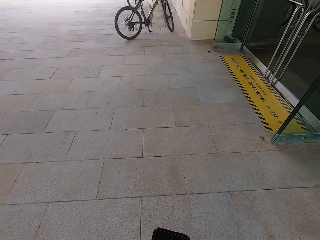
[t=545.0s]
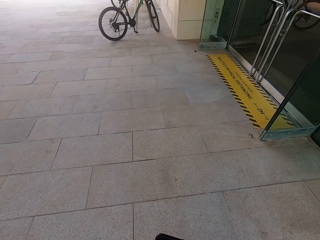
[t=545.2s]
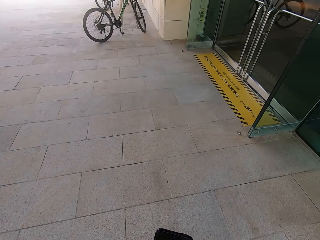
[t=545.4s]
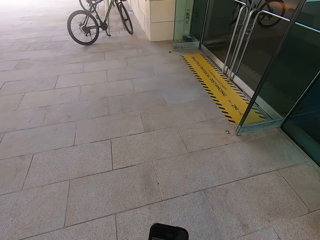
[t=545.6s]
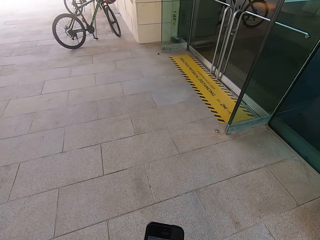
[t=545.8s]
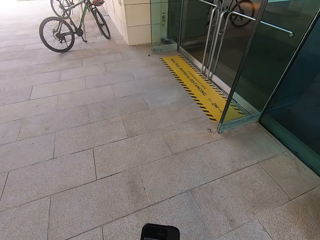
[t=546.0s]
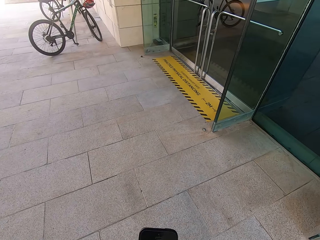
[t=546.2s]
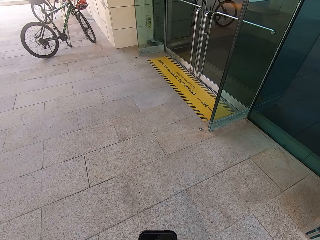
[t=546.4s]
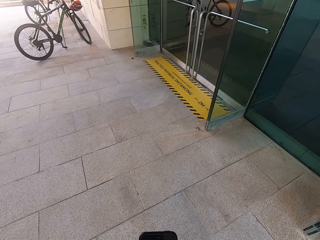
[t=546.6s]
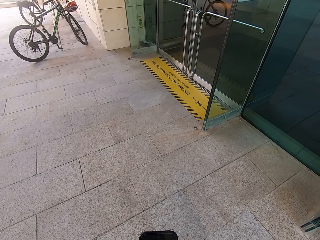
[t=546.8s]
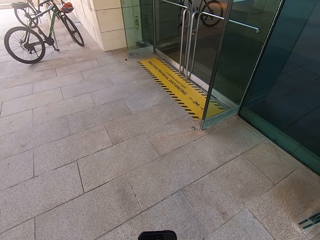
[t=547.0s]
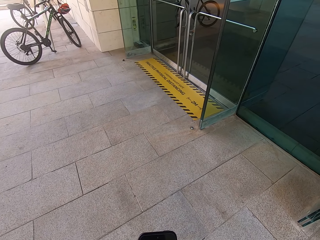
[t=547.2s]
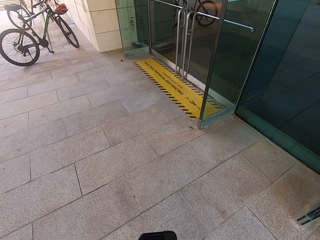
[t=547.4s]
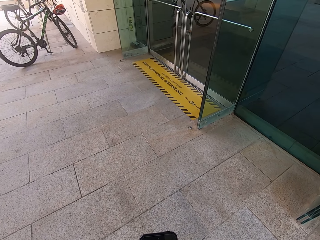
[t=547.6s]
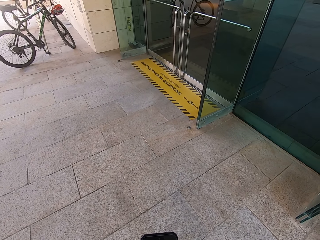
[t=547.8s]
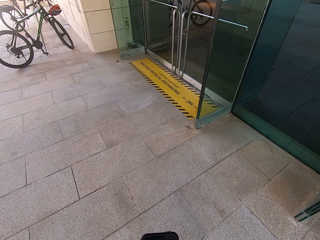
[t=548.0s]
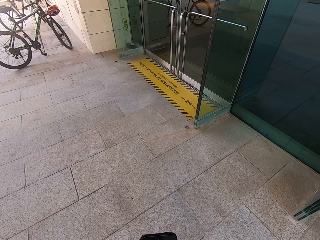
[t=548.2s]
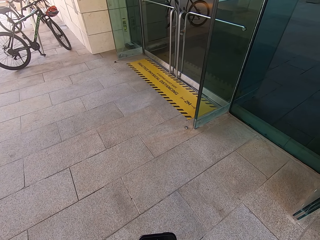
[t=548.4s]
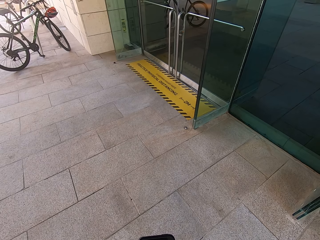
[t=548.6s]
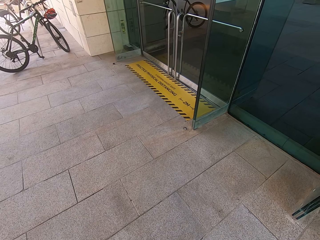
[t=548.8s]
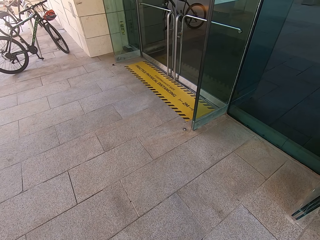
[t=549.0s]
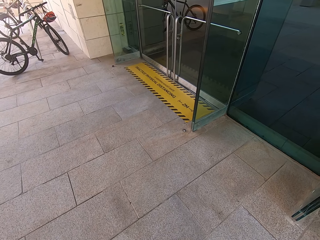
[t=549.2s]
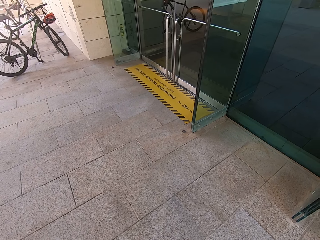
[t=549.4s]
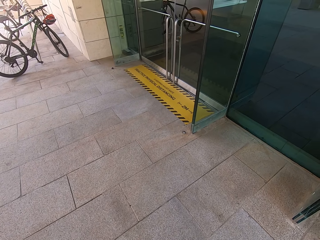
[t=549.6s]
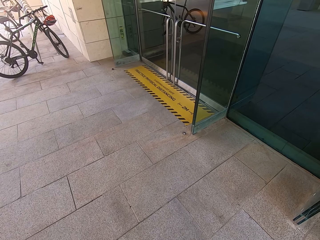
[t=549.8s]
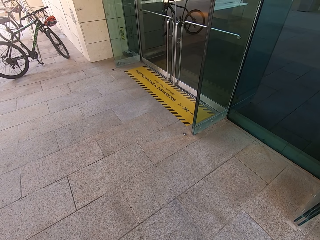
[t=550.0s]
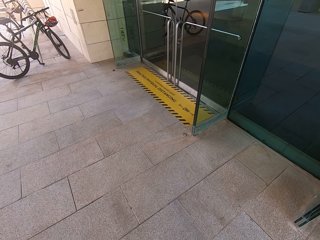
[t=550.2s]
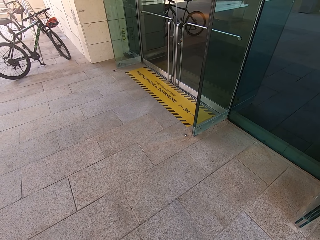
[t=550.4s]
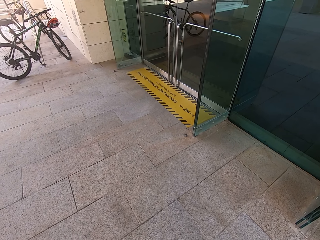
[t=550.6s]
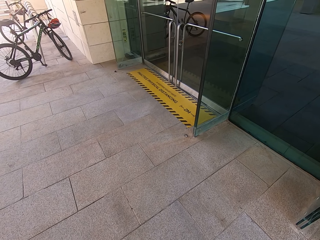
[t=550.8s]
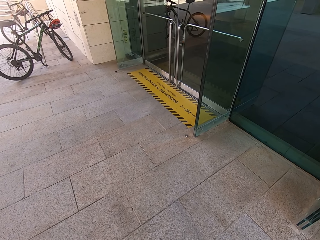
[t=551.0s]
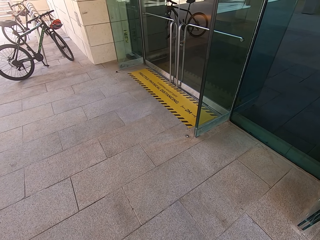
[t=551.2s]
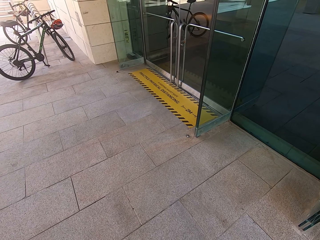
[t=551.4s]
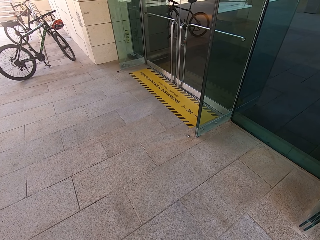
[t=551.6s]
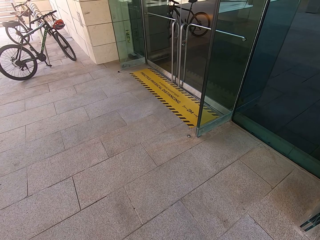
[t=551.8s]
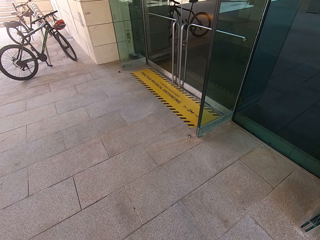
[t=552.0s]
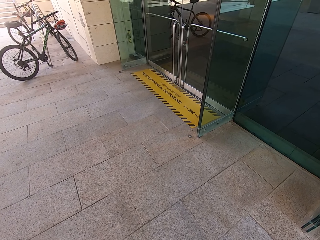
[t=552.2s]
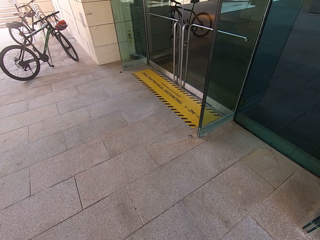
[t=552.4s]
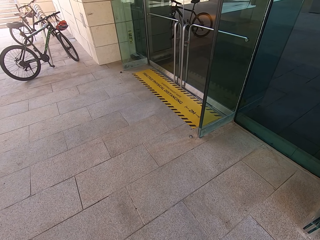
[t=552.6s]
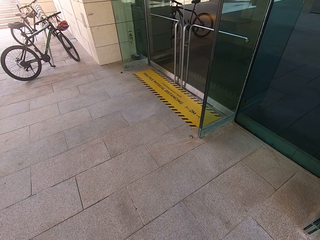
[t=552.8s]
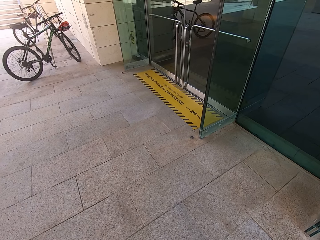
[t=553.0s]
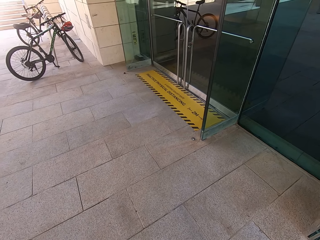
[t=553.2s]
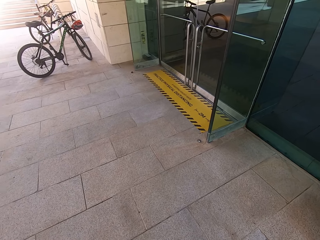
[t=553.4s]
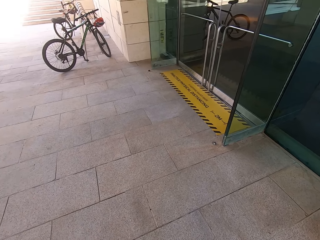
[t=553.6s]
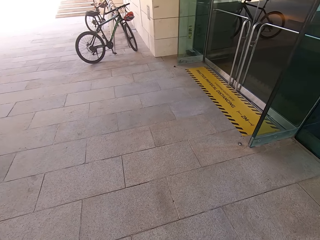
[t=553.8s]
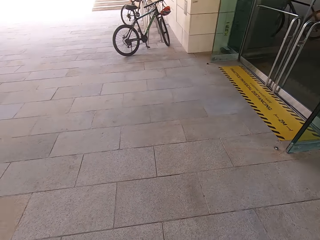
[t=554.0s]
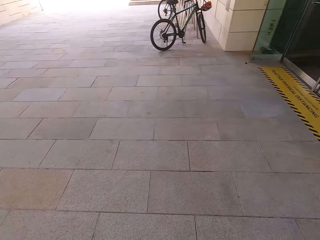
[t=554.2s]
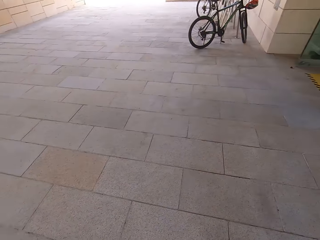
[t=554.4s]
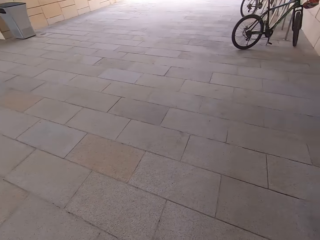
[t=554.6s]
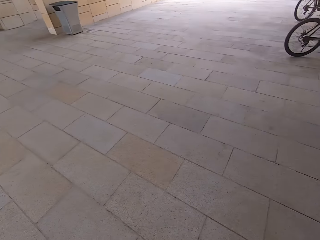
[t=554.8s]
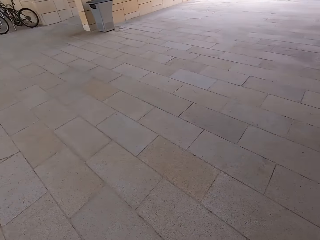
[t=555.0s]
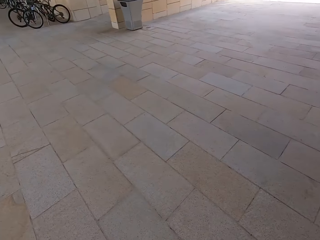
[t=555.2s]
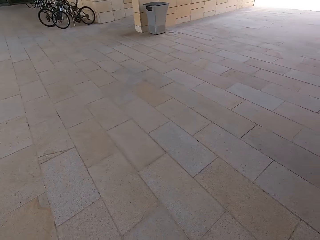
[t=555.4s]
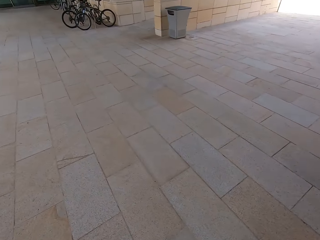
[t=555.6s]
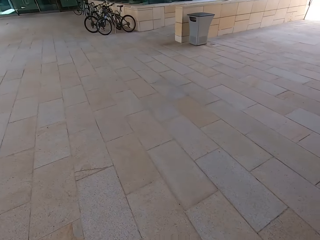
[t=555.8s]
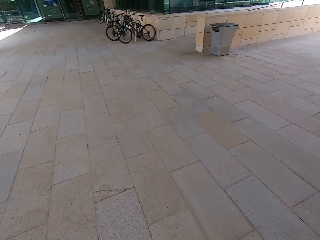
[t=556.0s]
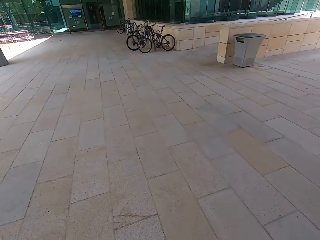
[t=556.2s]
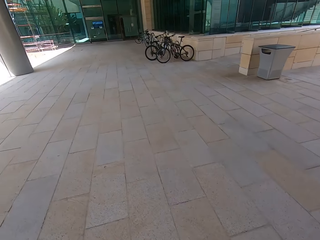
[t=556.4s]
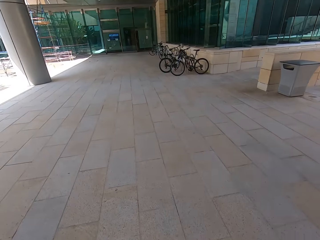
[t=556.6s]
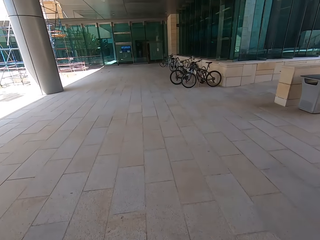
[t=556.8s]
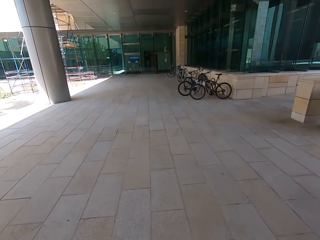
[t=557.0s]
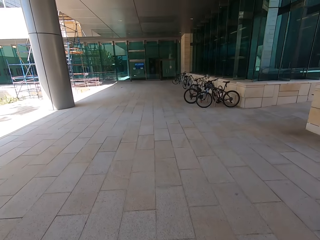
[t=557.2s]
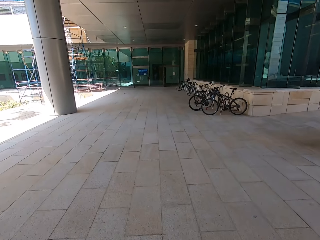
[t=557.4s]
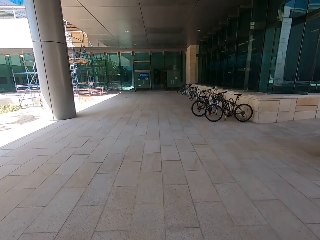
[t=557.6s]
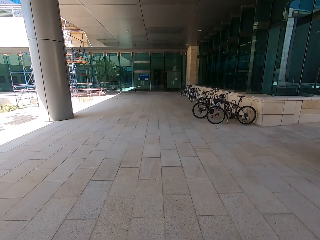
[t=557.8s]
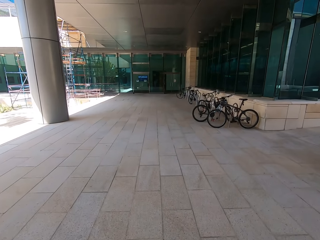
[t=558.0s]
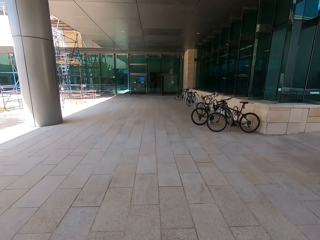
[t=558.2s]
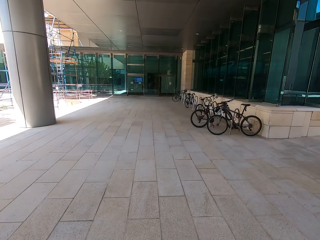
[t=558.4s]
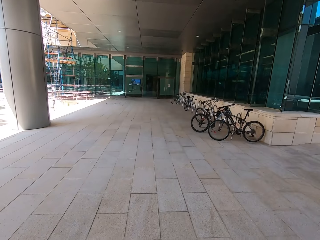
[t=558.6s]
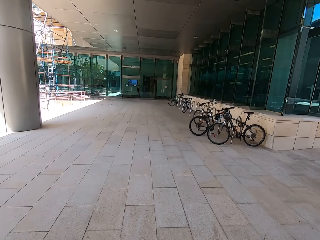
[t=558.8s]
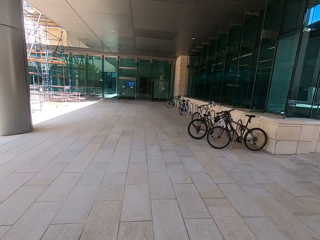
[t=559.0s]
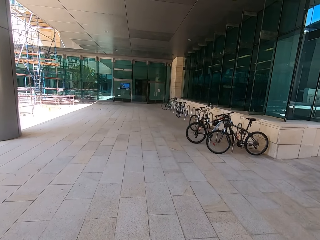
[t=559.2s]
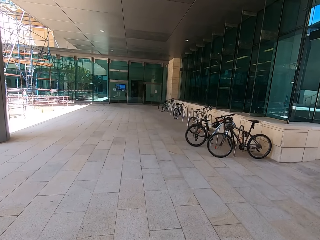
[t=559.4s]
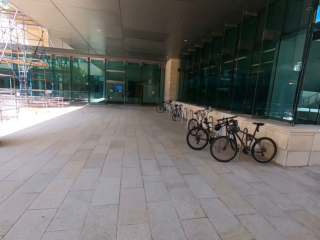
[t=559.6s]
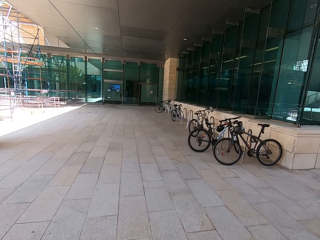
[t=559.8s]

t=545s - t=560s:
The camera wearer walks outside the restaurant.

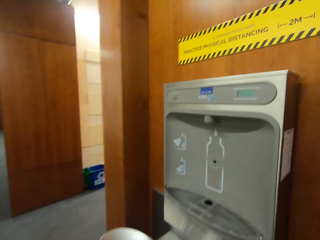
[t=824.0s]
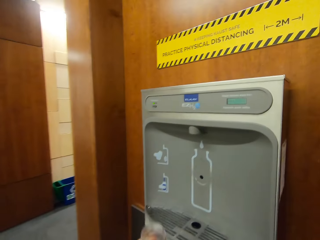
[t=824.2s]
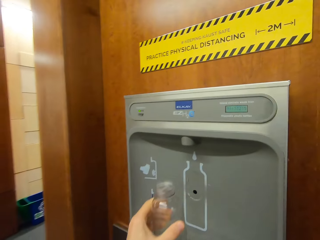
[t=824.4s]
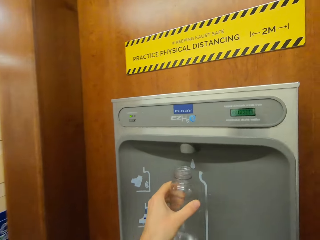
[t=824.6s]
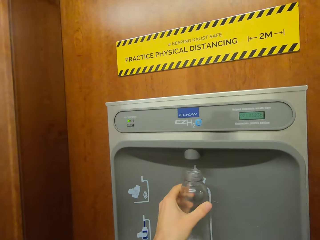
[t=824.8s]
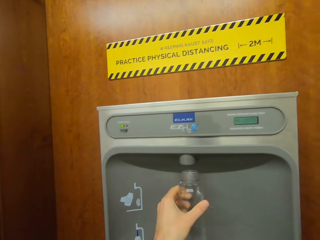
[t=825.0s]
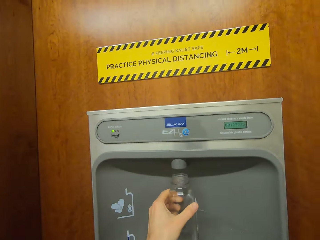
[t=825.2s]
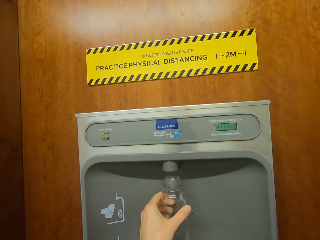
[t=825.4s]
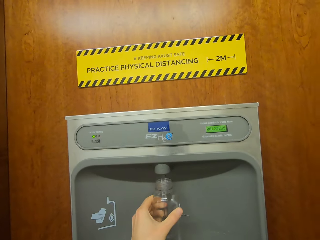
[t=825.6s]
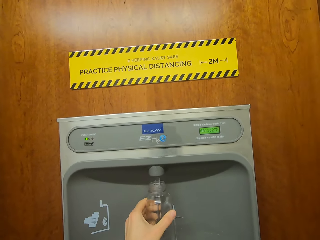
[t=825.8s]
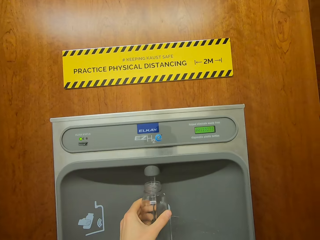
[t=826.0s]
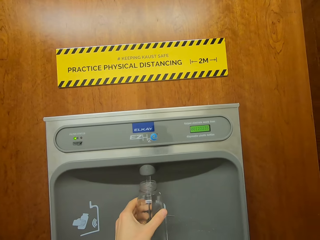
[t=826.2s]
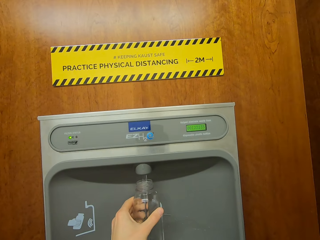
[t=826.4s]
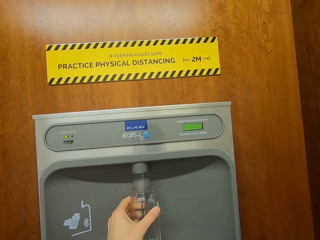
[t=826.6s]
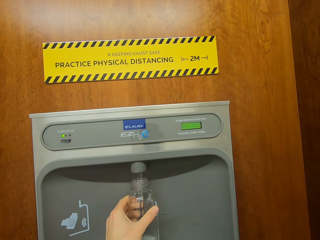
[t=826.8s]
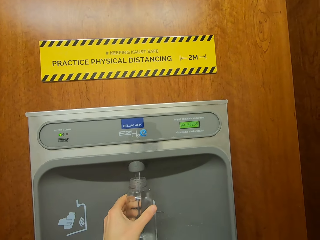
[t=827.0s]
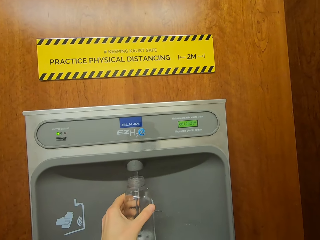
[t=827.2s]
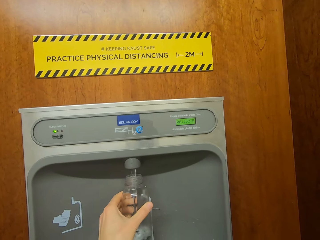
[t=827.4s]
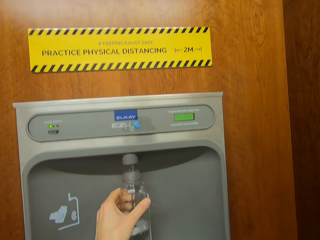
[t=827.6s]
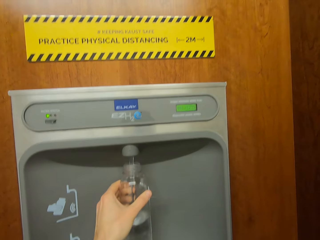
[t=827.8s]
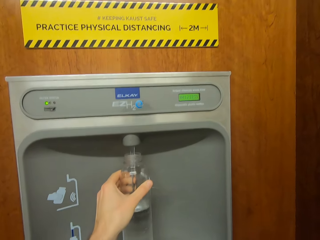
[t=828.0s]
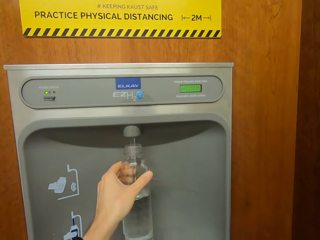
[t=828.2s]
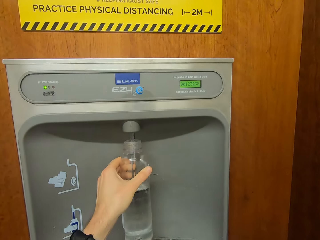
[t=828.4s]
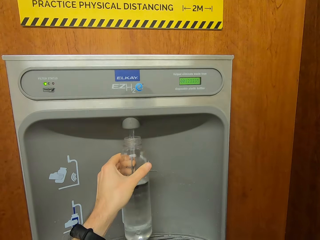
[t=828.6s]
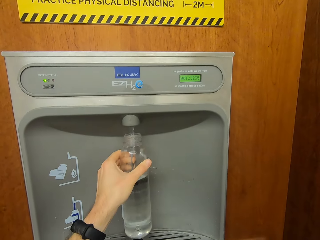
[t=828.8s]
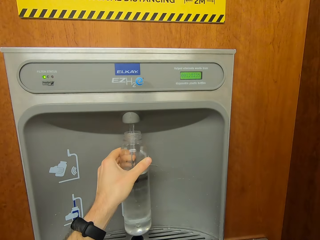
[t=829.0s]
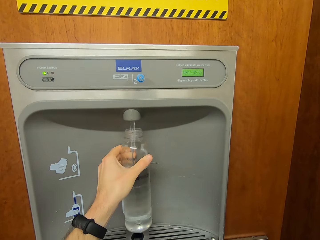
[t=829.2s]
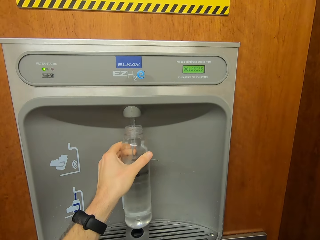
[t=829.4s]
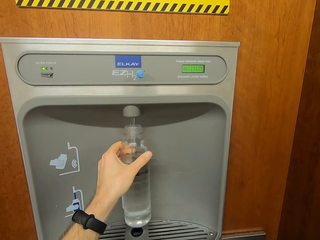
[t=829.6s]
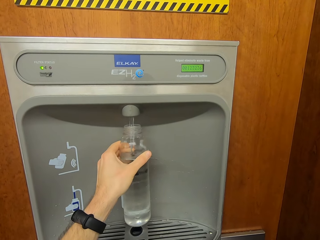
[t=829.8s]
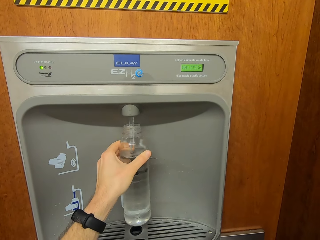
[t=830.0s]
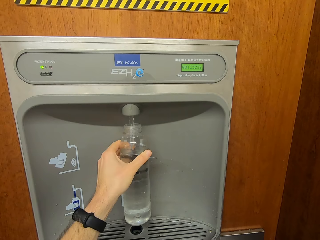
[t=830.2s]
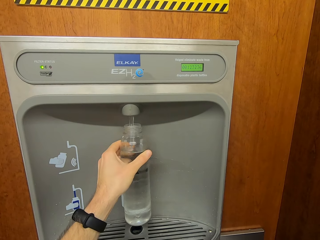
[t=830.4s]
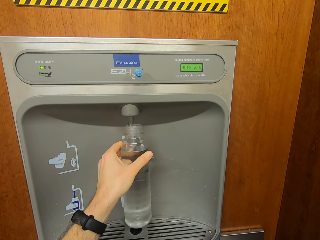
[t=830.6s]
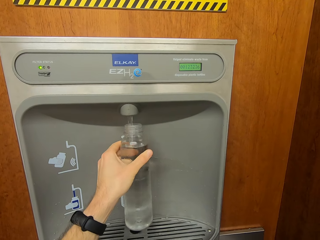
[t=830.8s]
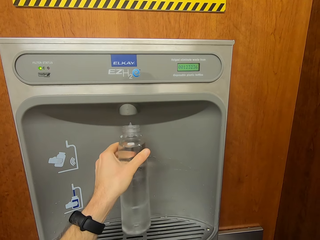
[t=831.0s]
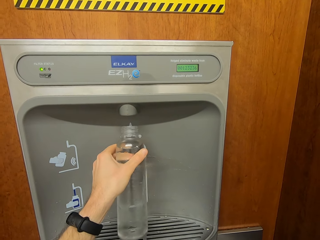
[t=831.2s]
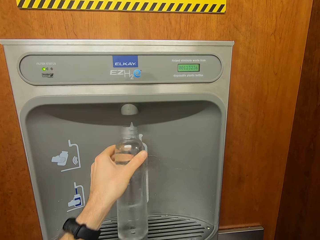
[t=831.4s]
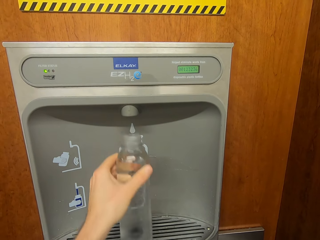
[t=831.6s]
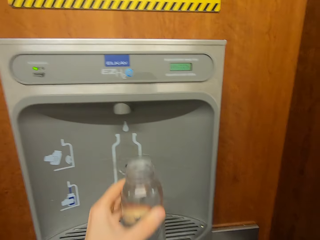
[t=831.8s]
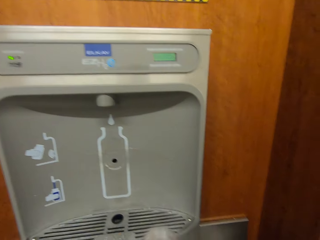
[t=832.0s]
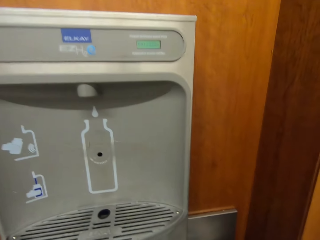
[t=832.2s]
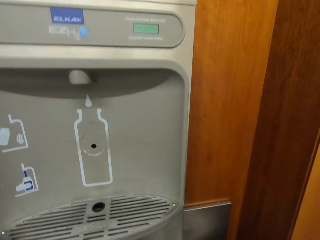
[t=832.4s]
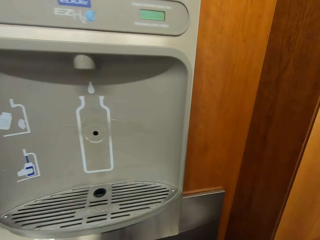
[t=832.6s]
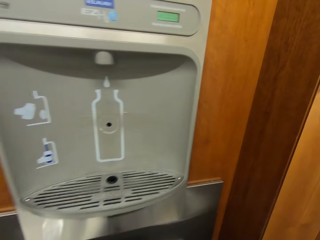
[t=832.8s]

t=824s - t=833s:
The camera wearer fetches water from a dispenser.
